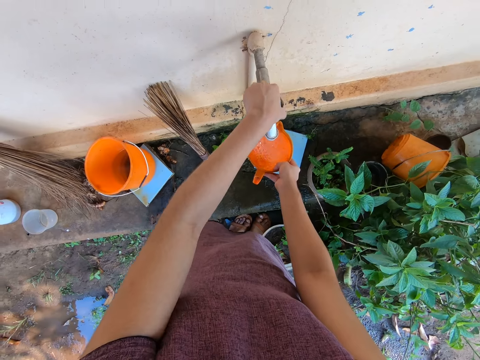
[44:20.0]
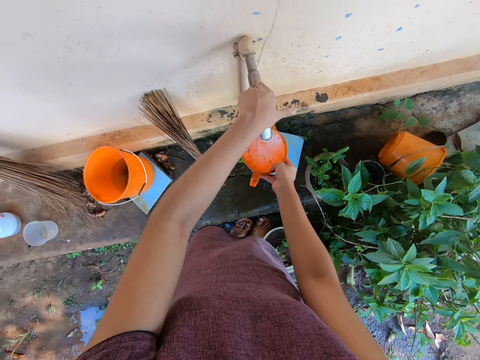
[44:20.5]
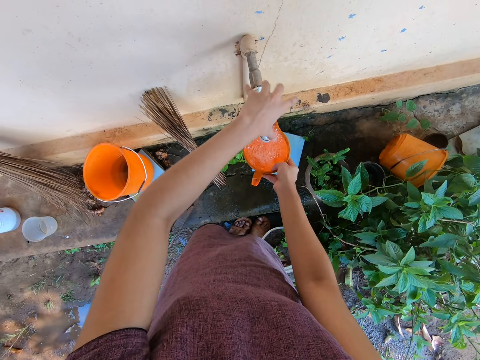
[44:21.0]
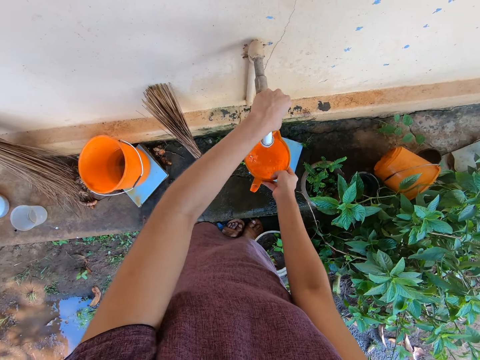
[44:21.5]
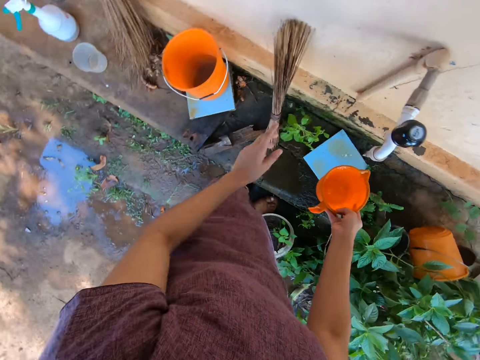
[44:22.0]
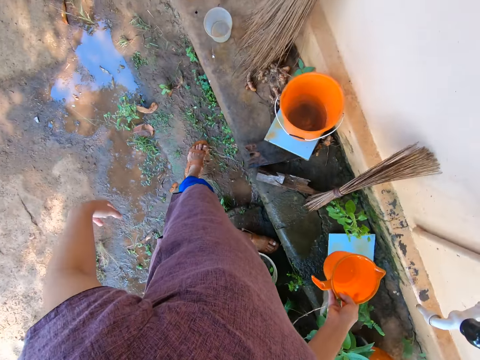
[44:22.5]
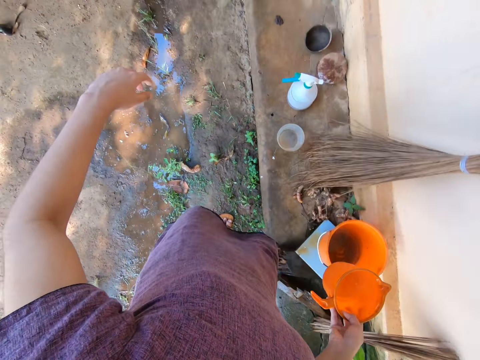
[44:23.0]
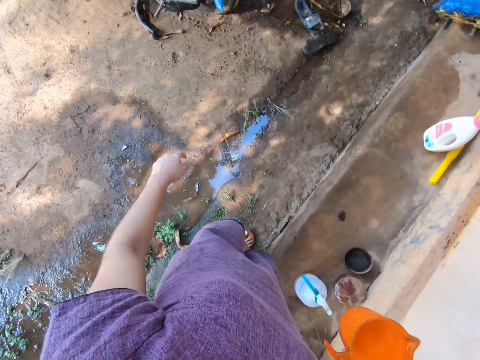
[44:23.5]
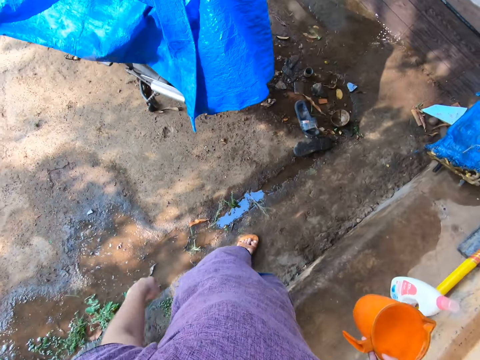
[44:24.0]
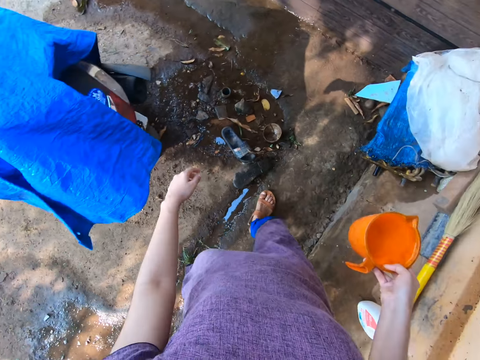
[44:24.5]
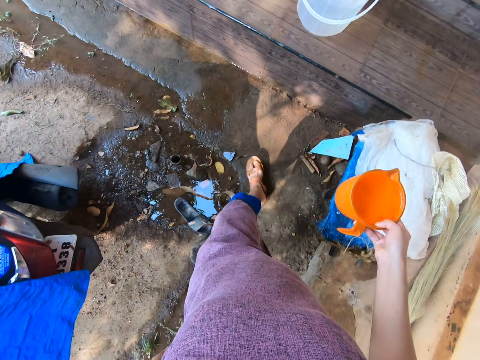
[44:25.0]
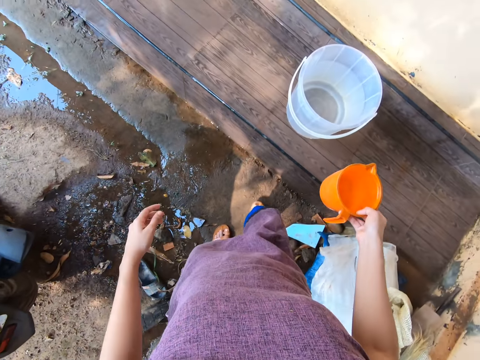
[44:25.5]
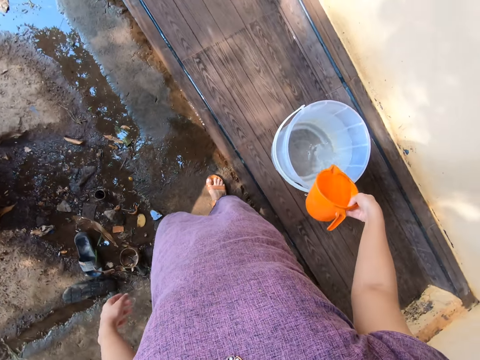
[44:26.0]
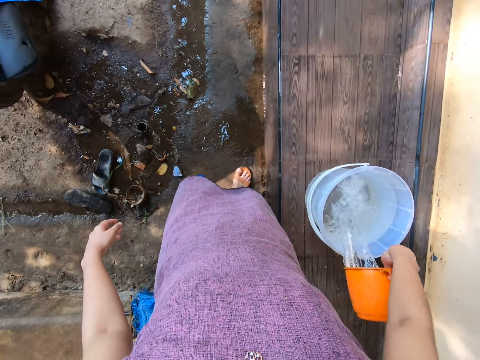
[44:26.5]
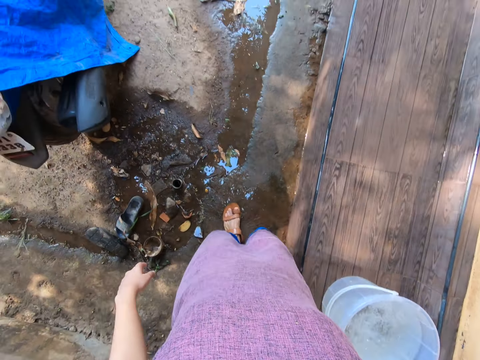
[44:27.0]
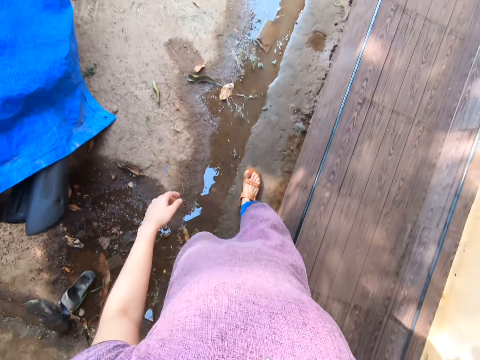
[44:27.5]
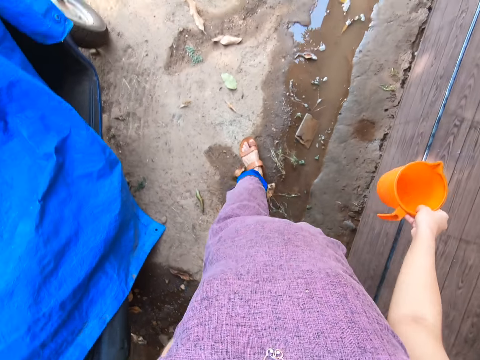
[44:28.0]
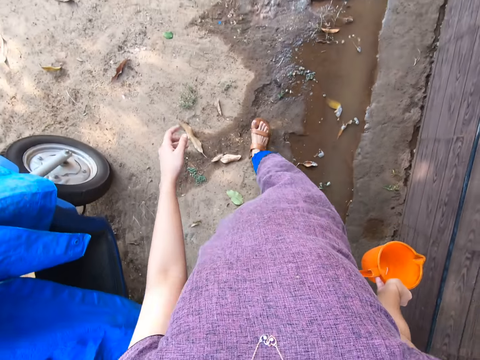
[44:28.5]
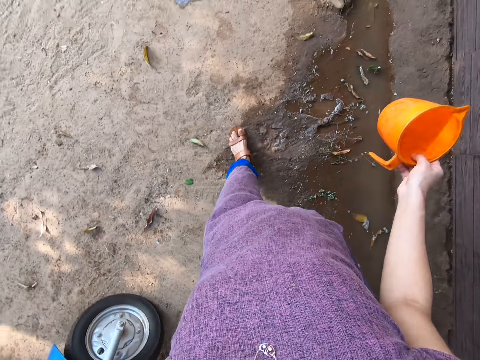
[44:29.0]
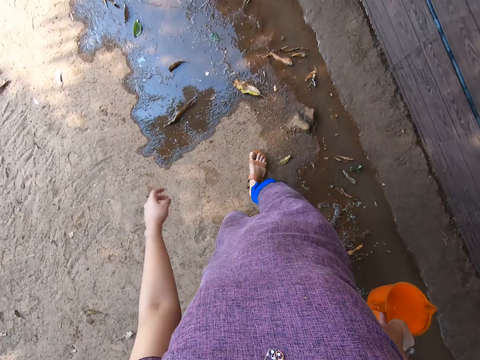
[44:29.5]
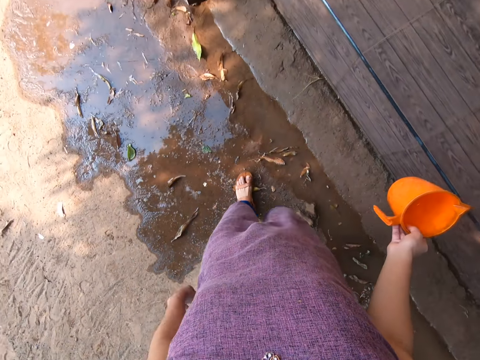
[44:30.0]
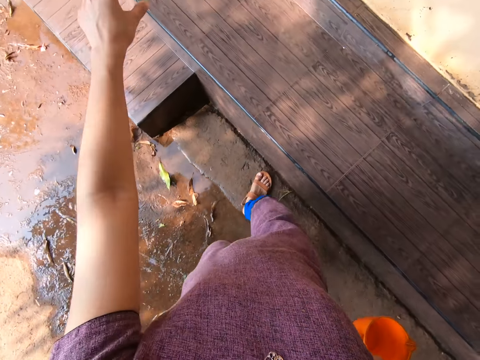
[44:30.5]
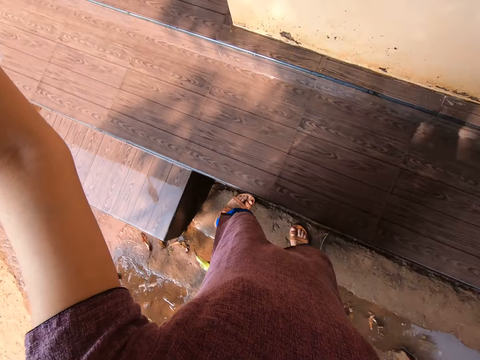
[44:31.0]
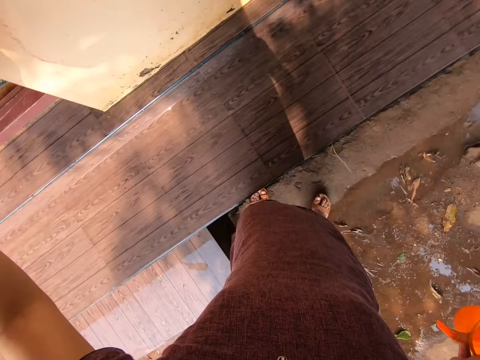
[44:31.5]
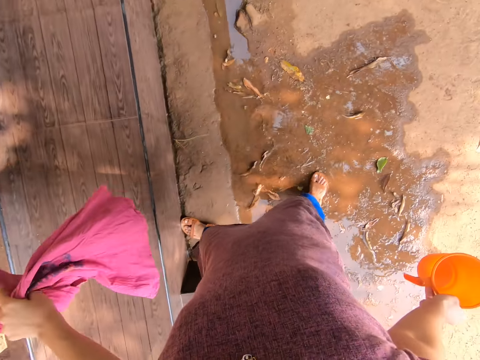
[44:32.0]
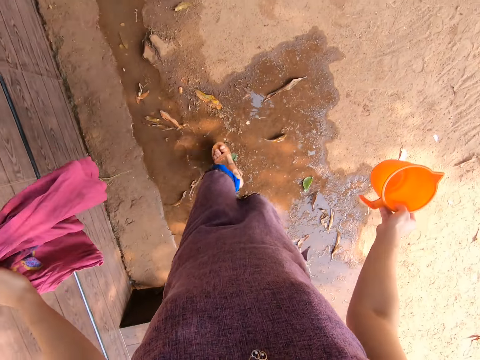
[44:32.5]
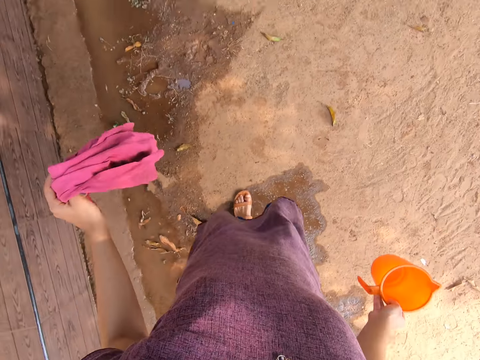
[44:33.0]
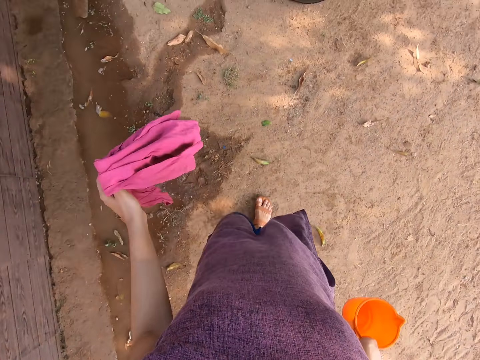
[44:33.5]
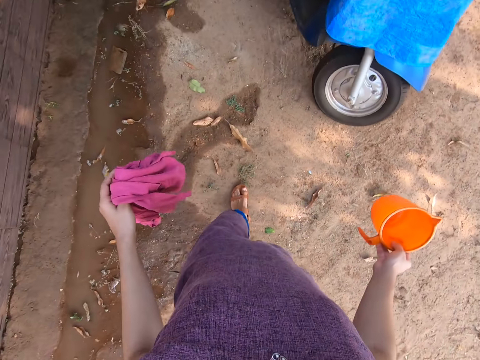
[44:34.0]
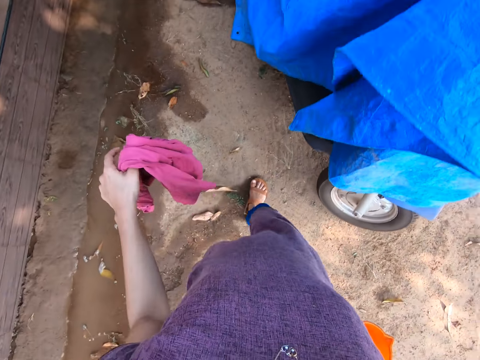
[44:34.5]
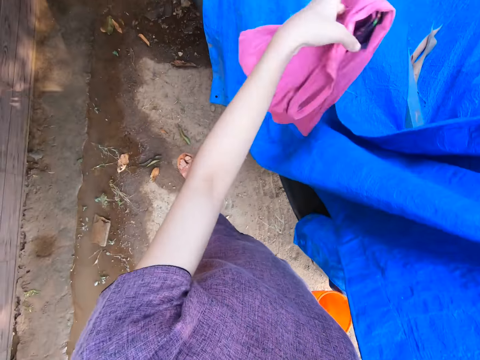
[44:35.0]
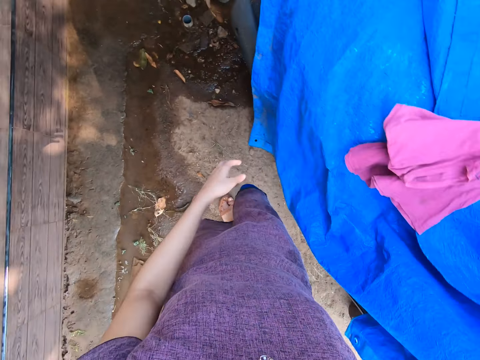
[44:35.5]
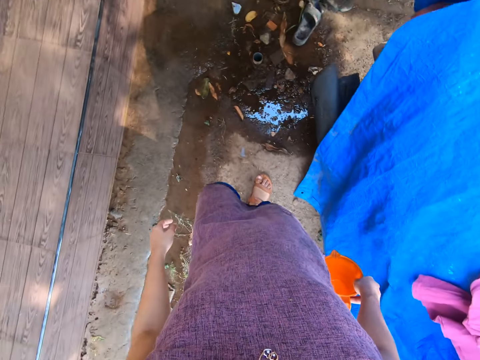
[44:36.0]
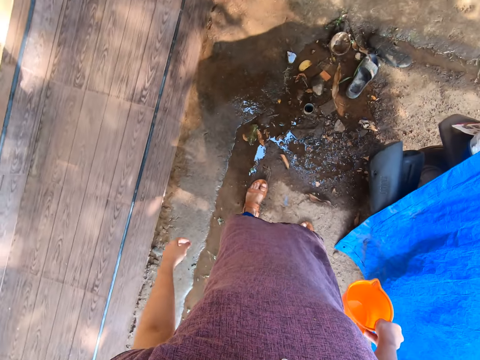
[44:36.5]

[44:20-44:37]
The camera wearer turns off the tap on the wall with her left hand. She walks beside the veranda towards the wooden pavement. She pours water from the cup into the bucket of water on the wooden pavement. She walks beside the veranda. She takes a piece of cloth from a window with her left hand. She walks beside the veranda. She drops the piece of cloth on a motorcycle cover with her left hand.

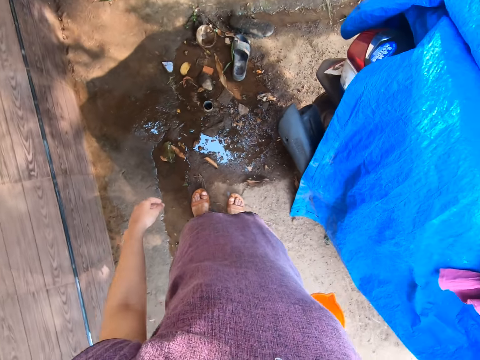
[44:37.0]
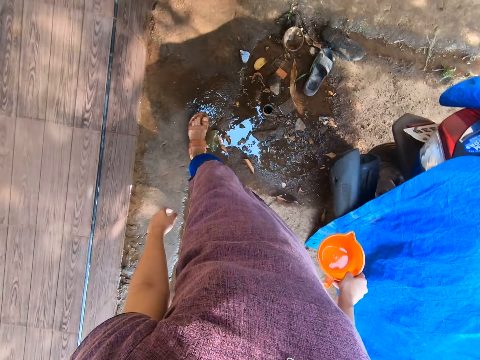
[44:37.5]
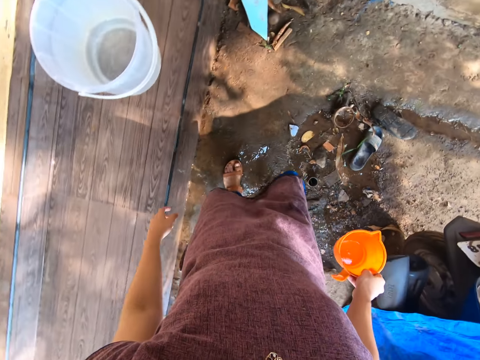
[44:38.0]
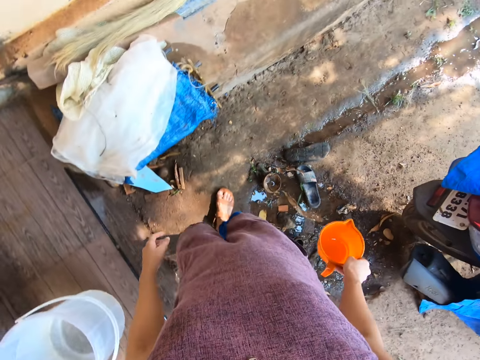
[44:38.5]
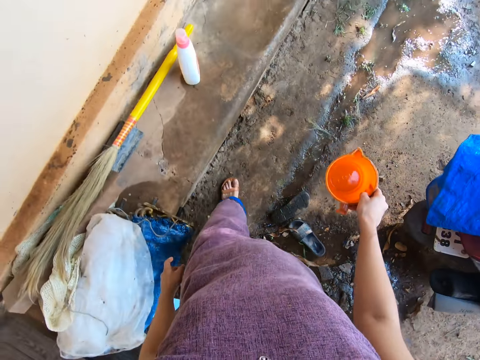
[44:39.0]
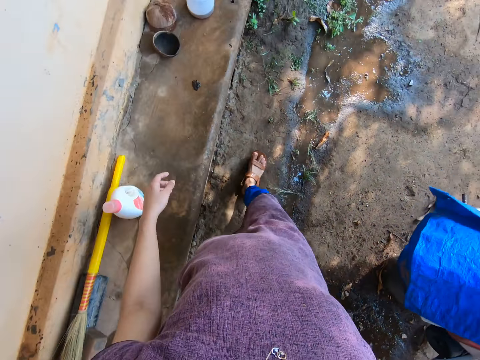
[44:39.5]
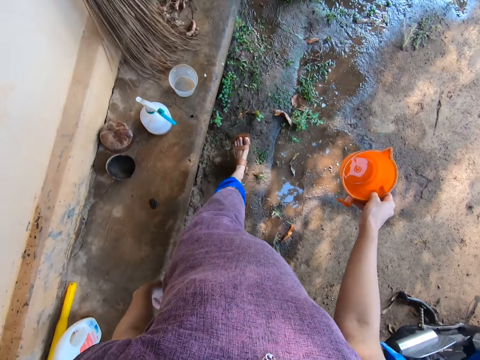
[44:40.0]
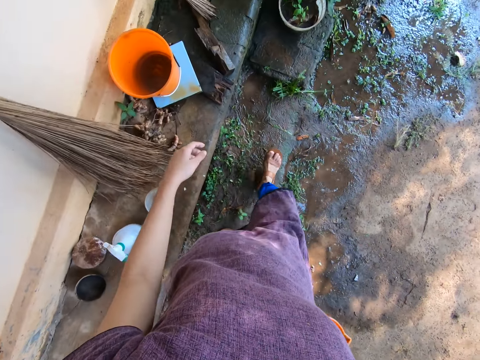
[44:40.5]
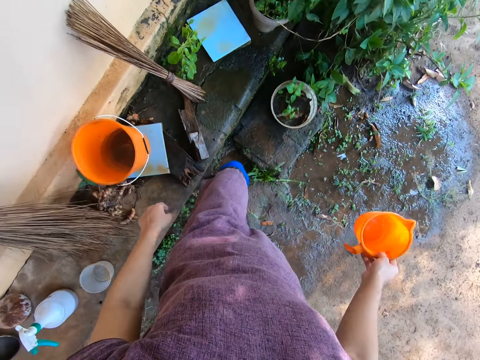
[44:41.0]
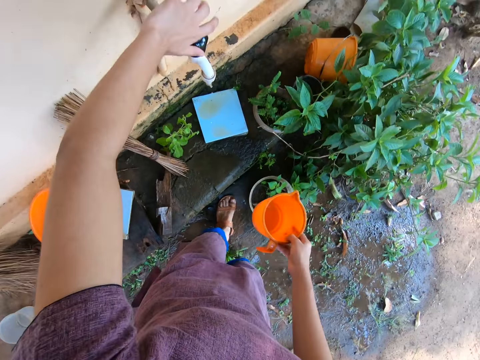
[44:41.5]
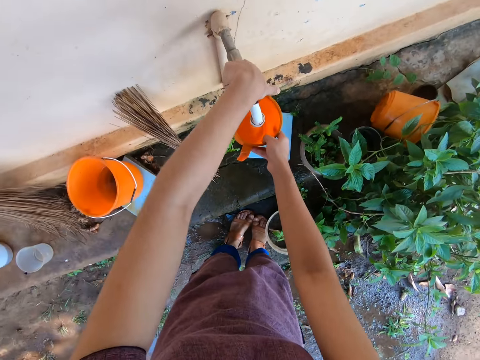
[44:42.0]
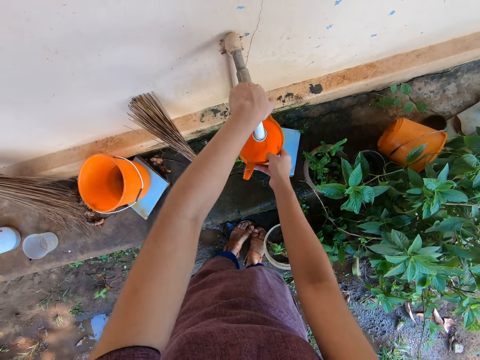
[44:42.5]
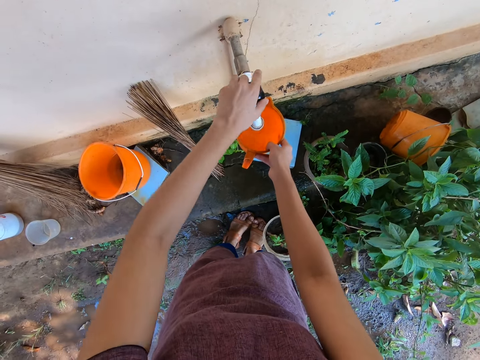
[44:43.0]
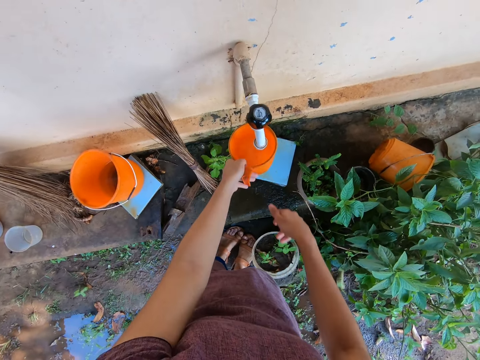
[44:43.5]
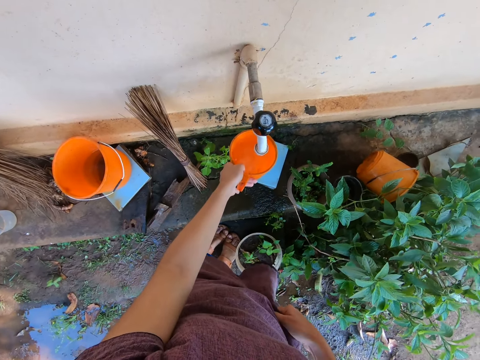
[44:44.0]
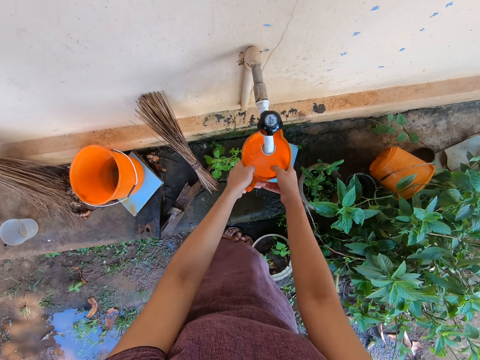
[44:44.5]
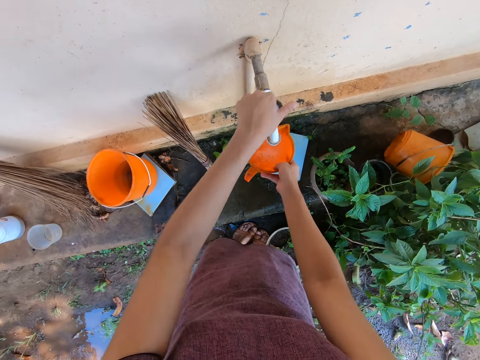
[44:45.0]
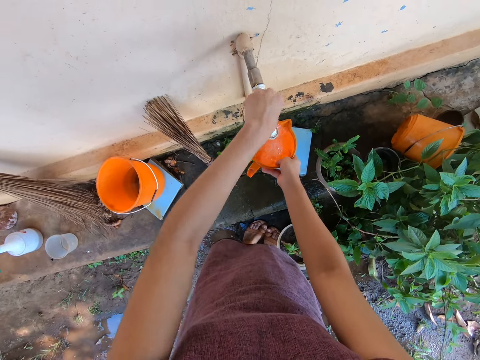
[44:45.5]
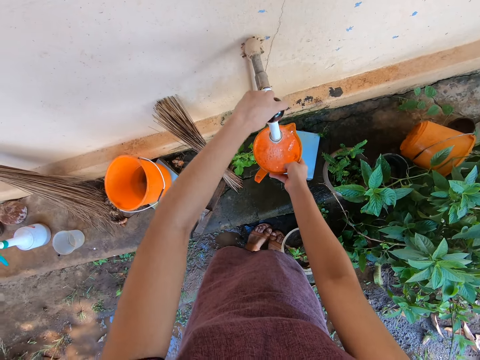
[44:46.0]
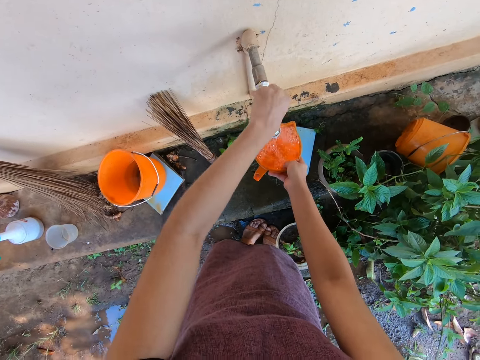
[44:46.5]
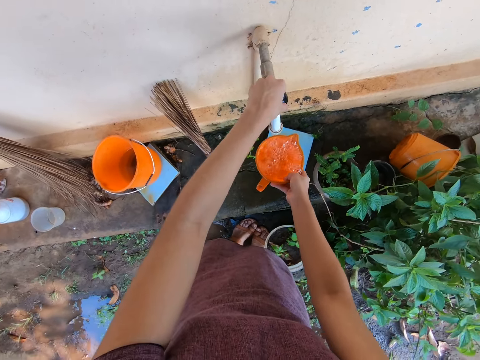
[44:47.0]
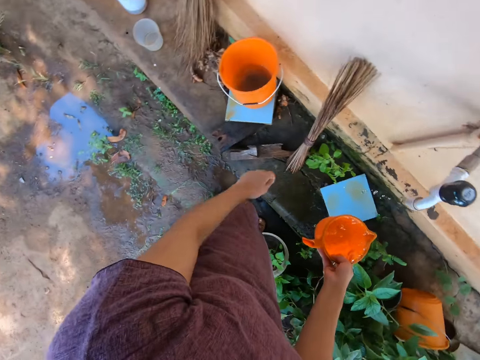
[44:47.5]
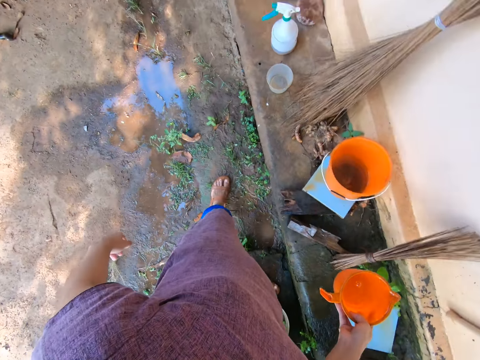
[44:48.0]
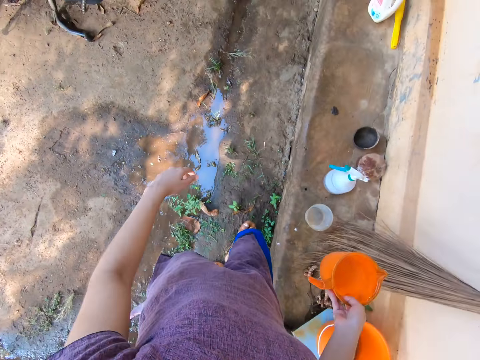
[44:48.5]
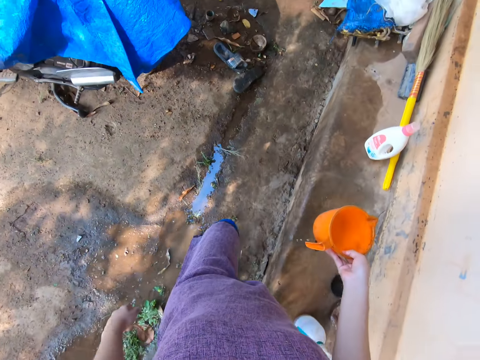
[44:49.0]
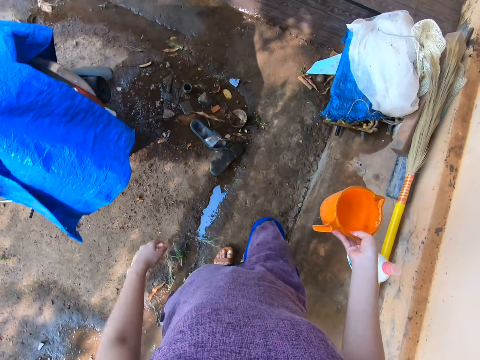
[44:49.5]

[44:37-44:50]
The camera wearer walks towards the tap. She turns on the tap on the wall with her left hand. She takes water from the tap with the cup in her right hand. She holds the cup with her left hand. She rubs the hand on the cloth. She holds the cup with her right hand. She turns off the tap on the wall with her left hand. She walks beside the veranda towards the wooden pavement.
